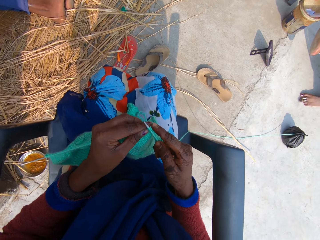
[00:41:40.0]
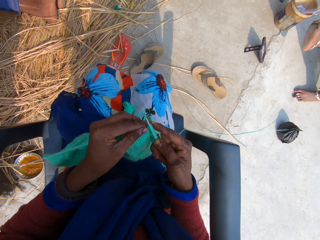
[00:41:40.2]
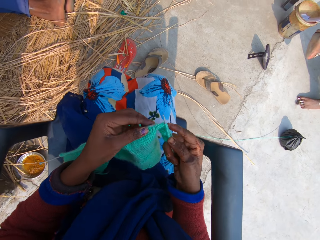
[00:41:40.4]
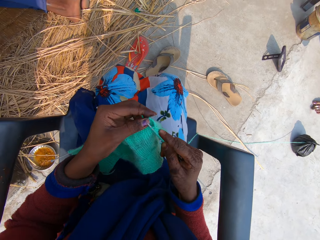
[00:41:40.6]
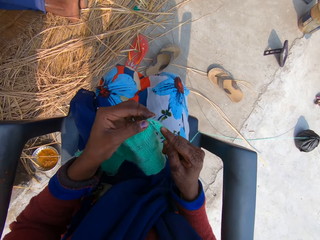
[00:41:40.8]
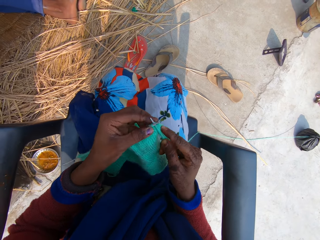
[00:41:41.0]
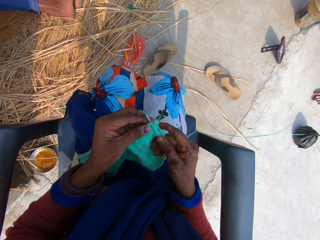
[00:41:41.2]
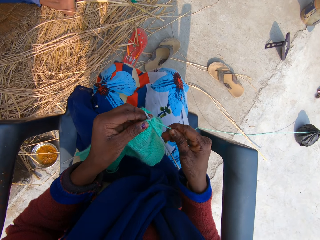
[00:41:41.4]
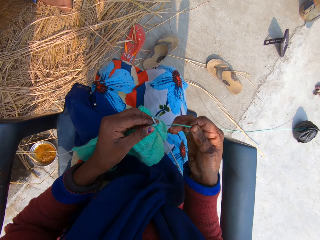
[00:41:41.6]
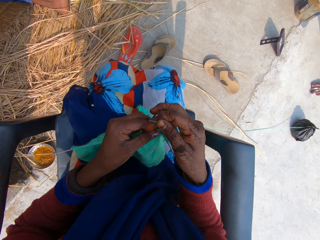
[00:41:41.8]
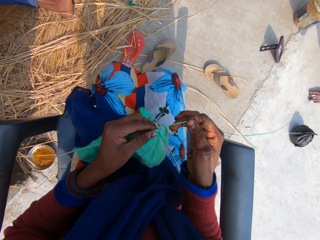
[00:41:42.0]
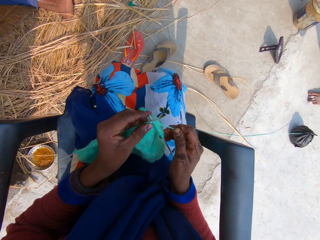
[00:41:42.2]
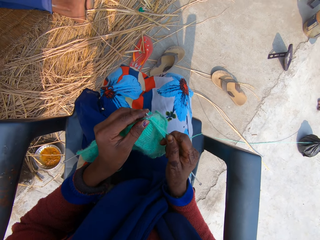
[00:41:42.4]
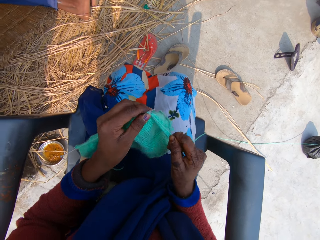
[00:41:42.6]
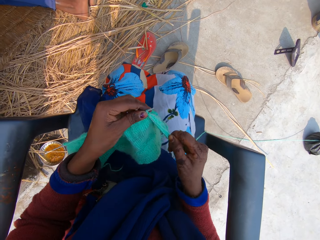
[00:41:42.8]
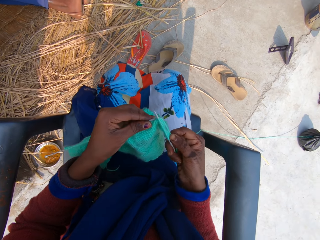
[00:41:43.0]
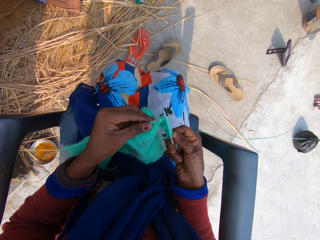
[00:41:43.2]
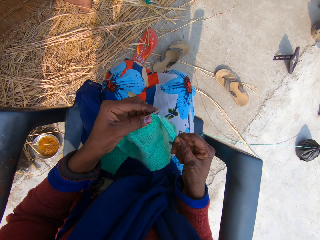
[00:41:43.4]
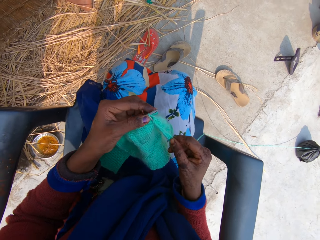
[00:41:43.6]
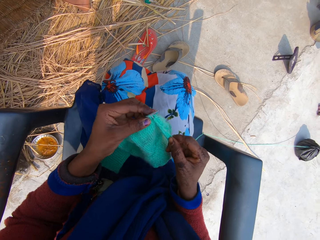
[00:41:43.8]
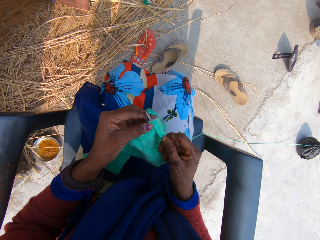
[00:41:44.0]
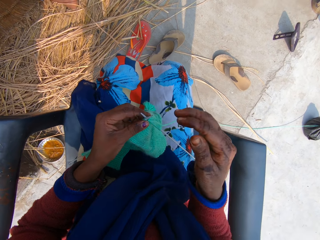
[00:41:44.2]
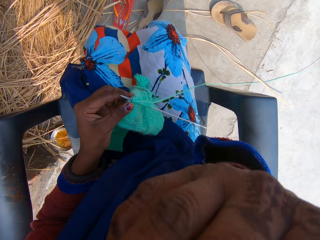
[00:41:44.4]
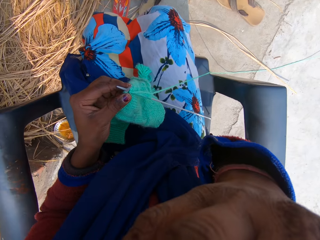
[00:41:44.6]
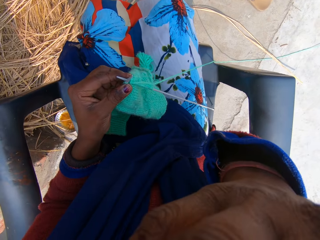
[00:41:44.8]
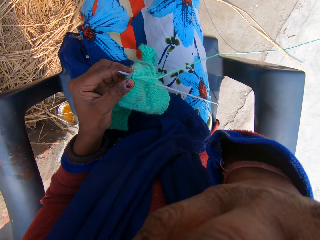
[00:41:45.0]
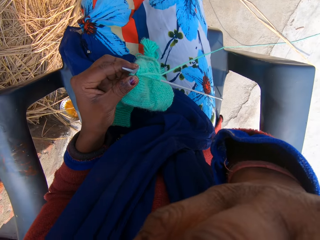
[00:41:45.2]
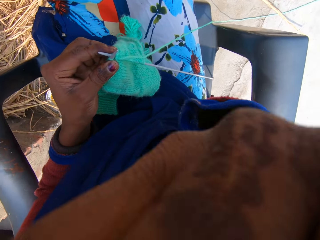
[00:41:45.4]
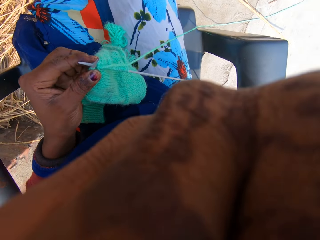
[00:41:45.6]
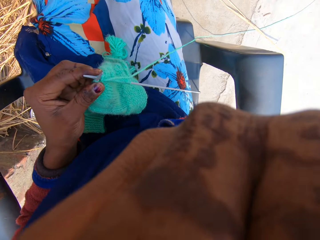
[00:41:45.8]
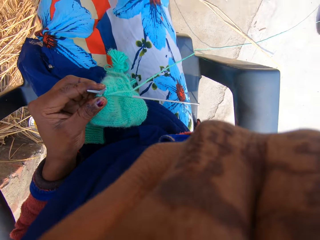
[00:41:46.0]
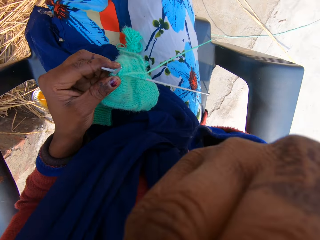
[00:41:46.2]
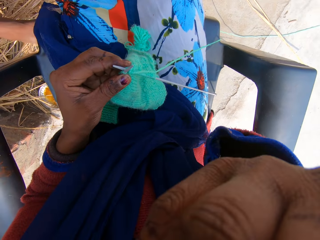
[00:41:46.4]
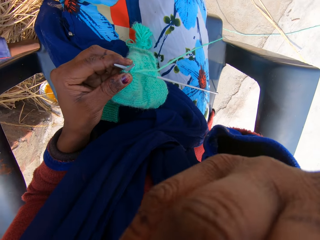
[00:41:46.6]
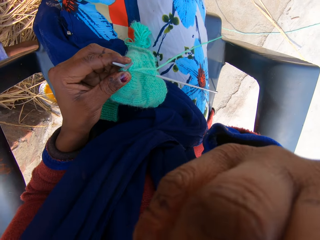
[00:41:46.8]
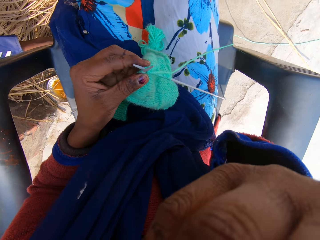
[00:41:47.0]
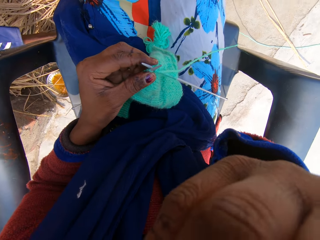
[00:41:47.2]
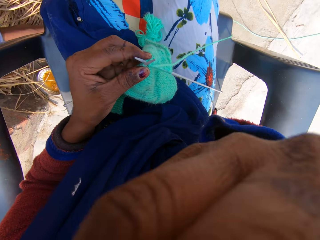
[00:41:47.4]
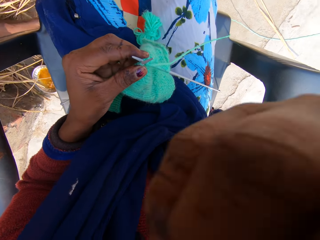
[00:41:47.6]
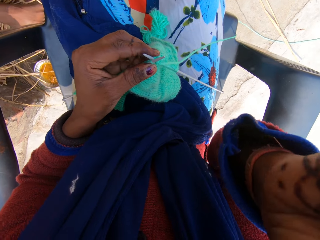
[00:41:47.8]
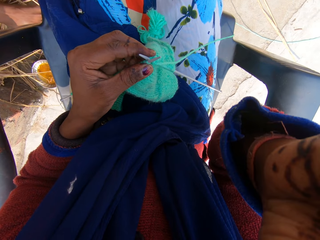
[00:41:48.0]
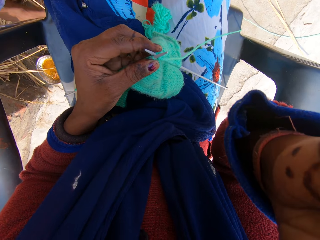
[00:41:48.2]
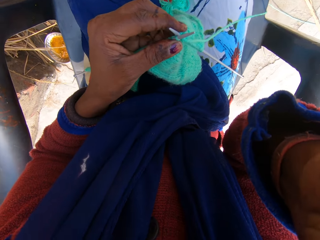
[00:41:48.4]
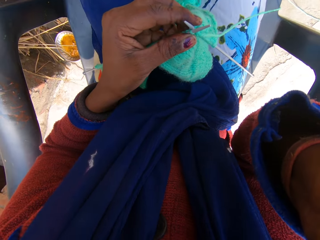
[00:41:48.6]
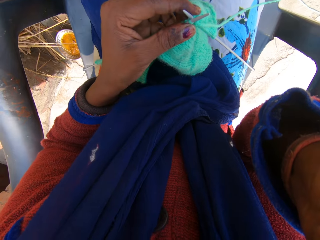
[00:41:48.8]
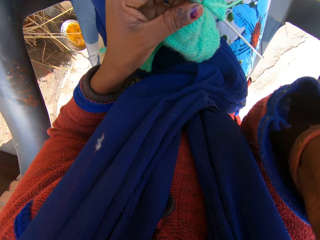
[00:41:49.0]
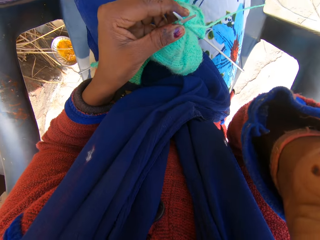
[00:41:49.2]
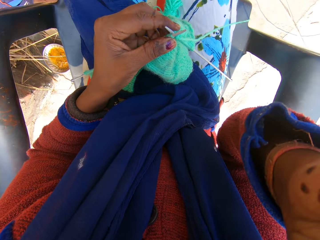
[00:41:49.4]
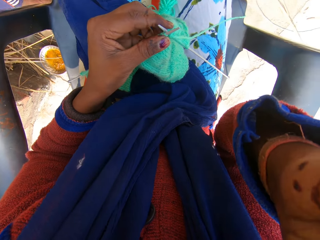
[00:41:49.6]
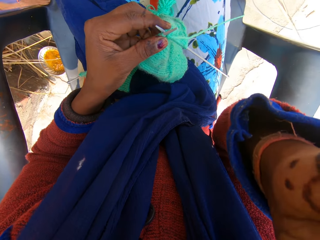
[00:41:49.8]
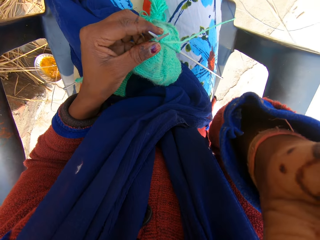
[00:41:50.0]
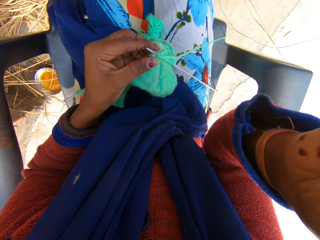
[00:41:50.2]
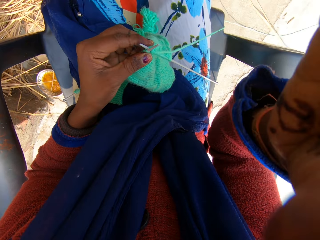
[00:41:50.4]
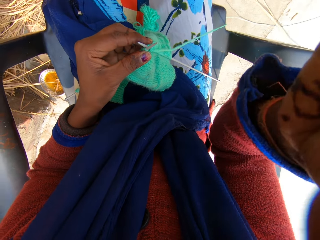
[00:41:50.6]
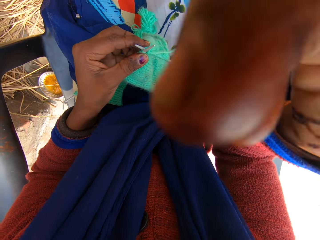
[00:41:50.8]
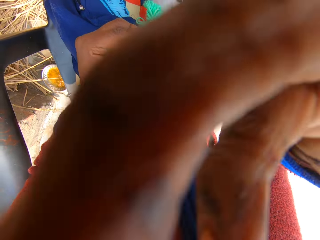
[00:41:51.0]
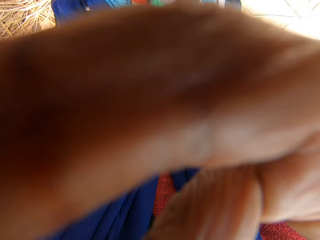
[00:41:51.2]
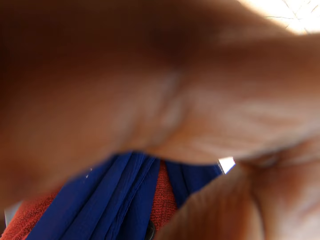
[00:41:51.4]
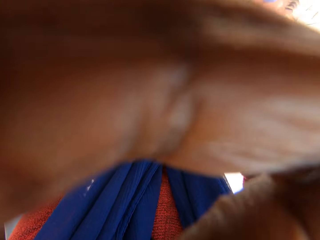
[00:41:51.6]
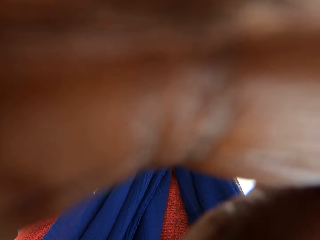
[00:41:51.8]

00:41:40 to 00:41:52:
The camera wearer rolls the yarn around the needle. She knits the yarn with the needle in her hands. She touches her face with her right hand. She touches a camera.

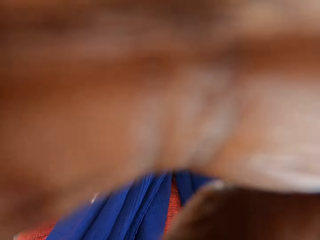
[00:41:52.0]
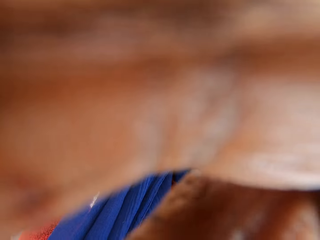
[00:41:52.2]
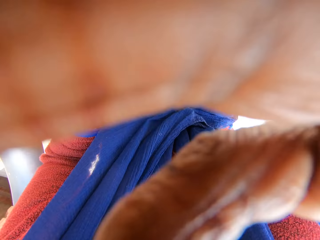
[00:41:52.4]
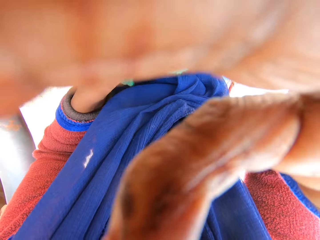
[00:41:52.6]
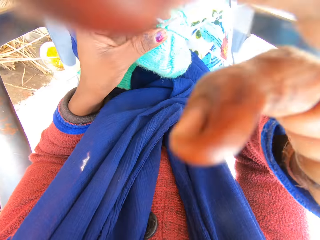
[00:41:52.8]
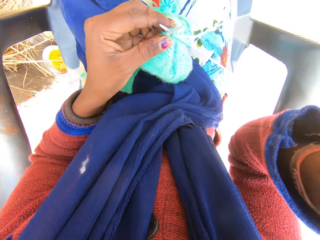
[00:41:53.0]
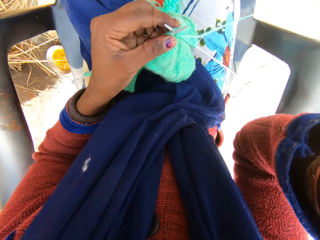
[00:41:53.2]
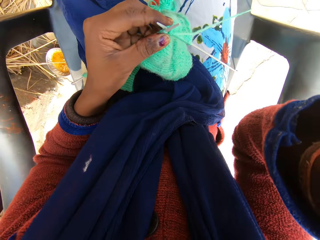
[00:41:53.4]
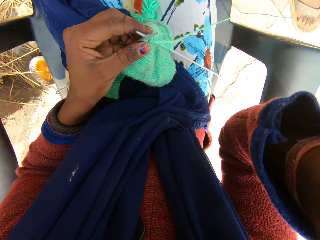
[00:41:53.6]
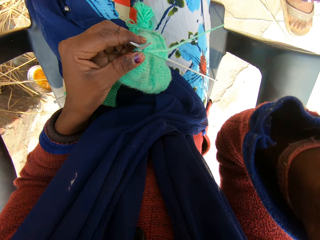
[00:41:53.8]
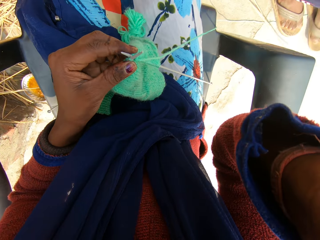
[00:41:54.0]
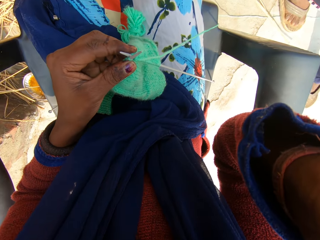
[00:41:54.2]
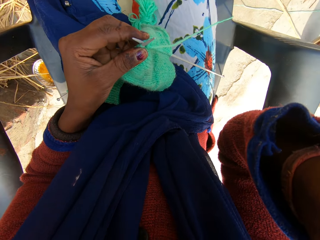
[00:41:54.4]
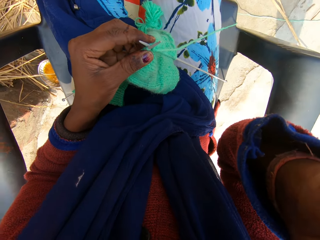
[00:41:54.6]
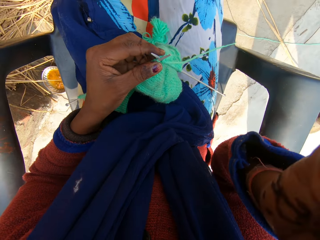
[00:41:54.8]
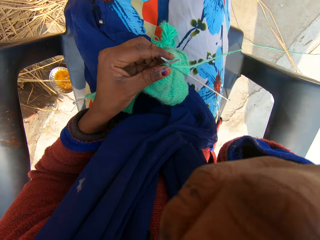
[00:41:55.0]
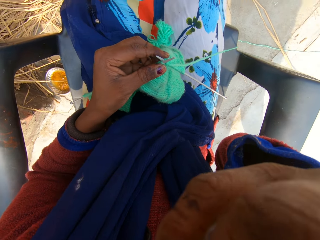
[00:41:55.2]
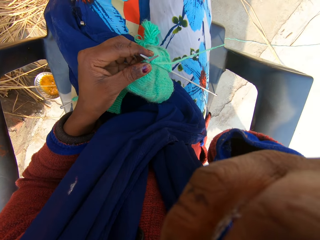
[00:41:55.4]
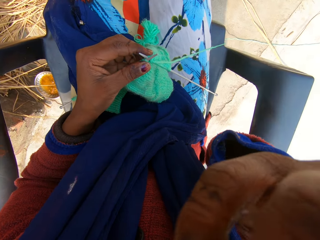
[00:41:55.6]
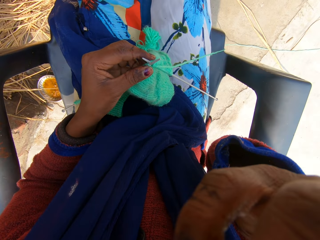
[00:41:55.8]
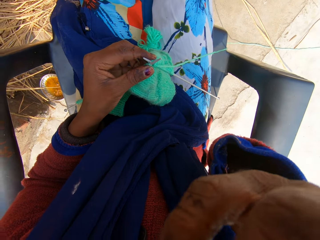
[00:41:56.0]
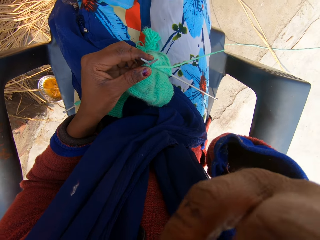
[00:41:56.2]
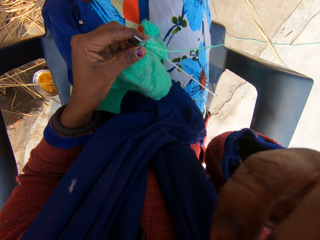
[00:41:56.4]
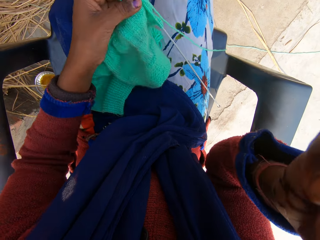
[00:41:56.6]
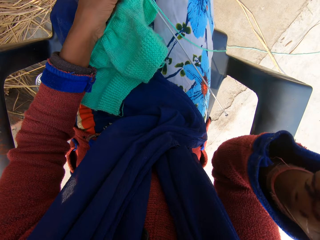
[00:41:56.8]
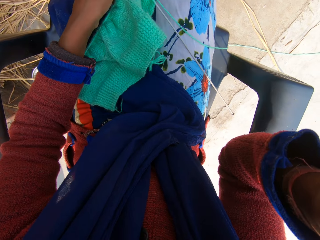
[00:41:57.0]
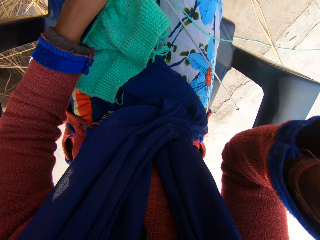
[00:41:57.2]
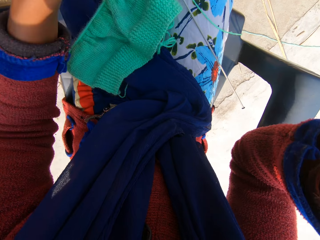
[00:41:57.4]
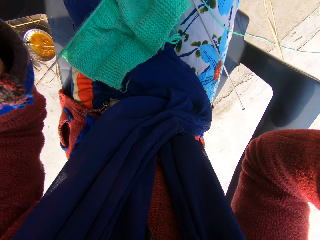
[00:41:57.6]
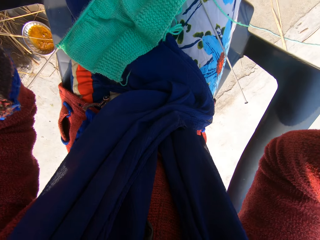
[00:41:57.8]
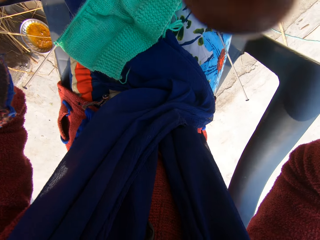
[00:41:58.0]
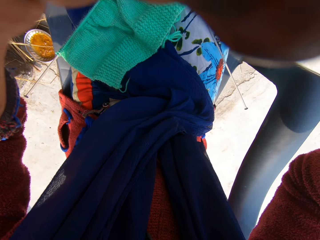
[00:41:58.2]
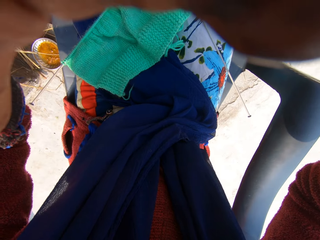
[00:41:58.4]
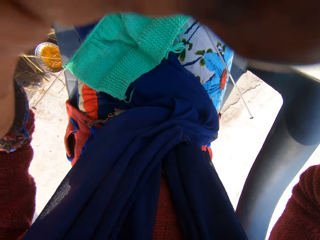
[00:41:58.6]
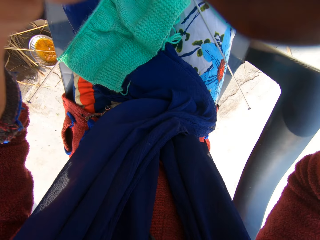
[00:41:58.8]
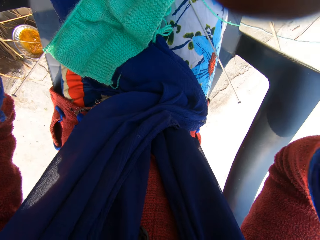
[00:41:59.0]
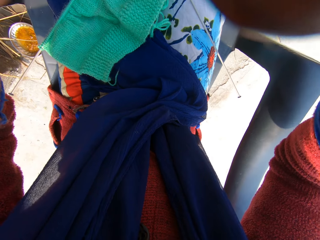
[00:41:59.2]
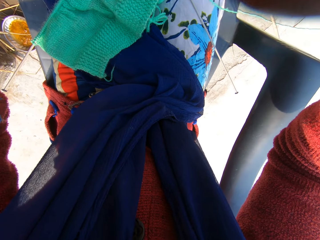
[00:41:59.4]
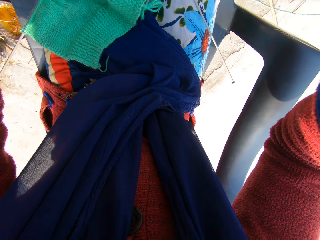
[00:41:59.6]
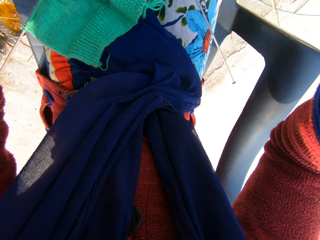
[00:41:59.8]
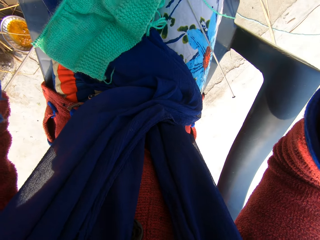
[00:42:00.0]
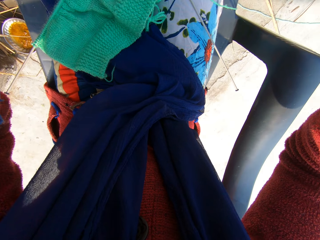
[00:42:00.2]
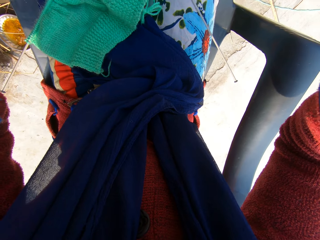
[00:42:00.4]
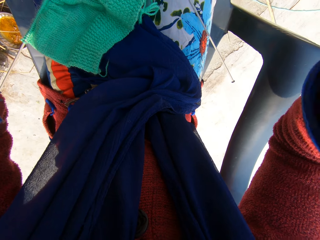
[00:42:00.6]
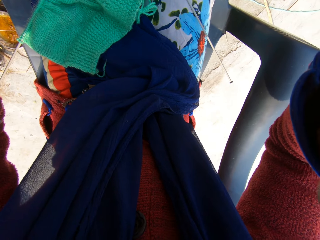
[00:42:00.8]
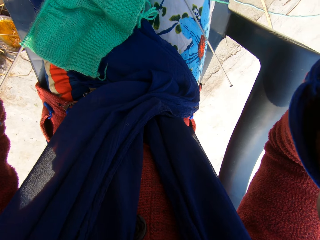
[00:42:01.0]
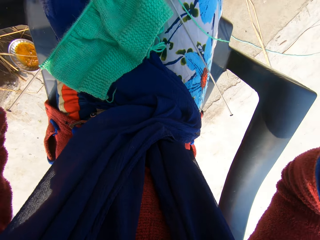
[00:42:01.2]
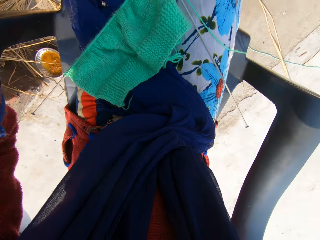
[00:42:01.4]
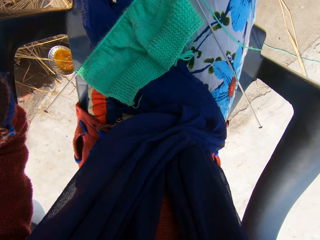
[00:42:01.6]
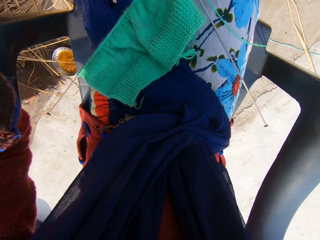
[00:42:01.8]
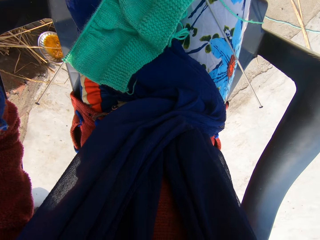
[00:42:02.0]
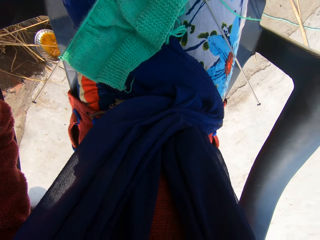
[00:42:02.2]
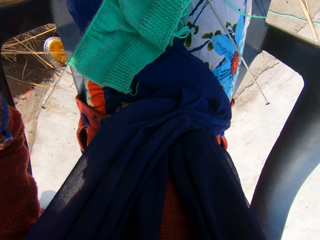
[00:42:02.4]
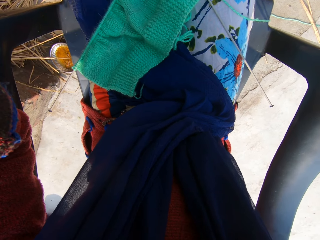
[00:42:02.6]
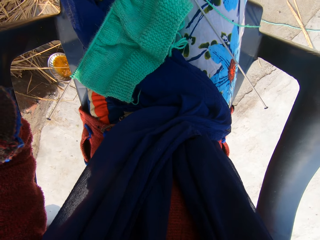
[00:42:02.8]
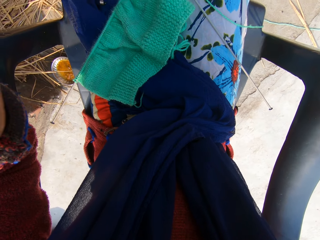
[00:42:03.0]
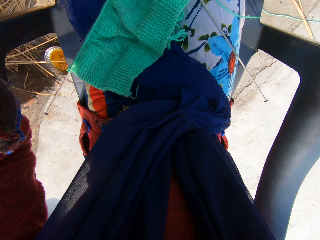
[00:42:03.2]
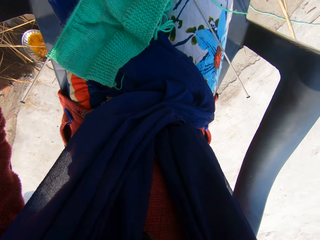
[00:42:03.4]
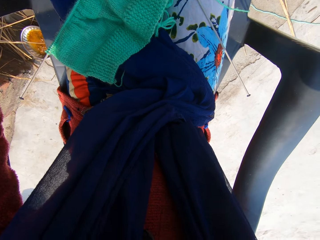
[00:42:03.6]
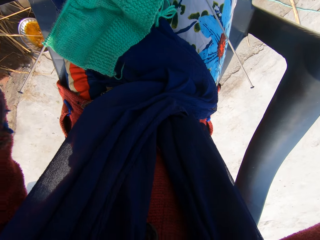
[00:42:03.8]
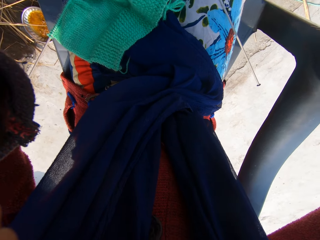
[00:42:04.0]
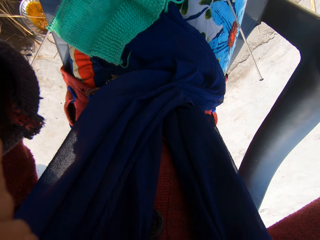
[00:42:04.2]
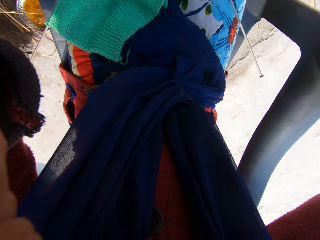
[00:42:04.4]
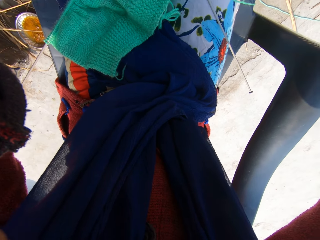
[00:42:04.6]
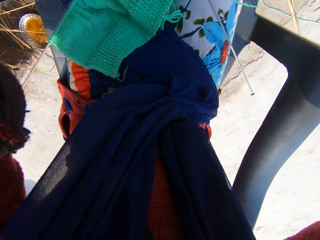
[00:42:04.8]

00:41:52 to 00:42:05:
The camera wearer drops the yarn on her lap. She raises her left hand. She adjusts the camera with her hands. She raises her left hand again. She touches the camera.
